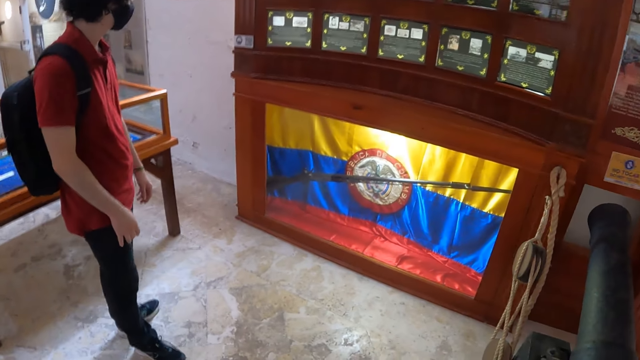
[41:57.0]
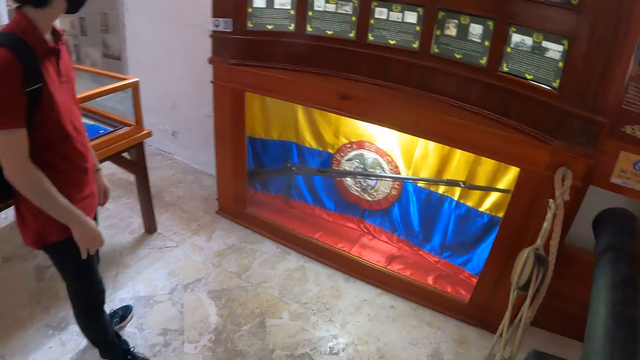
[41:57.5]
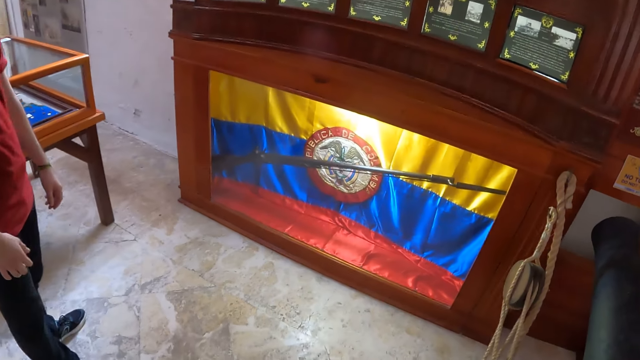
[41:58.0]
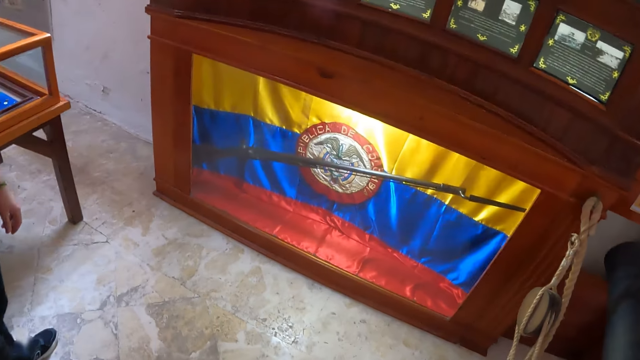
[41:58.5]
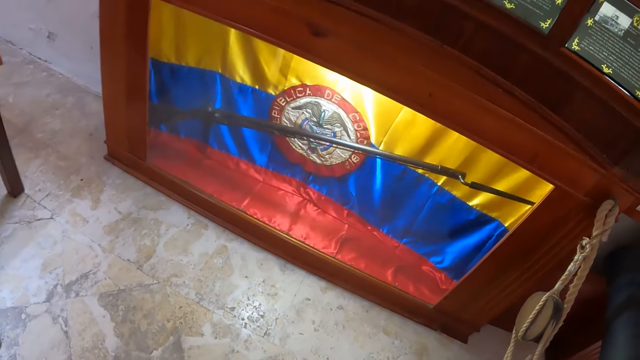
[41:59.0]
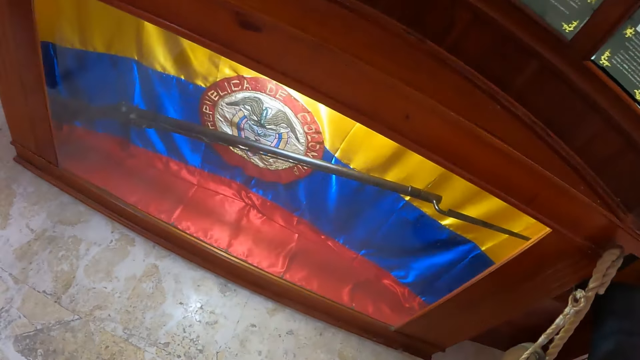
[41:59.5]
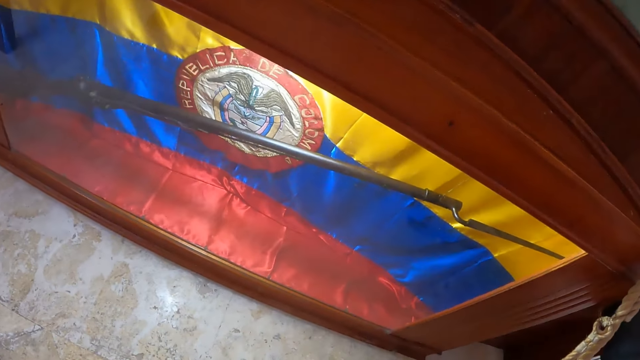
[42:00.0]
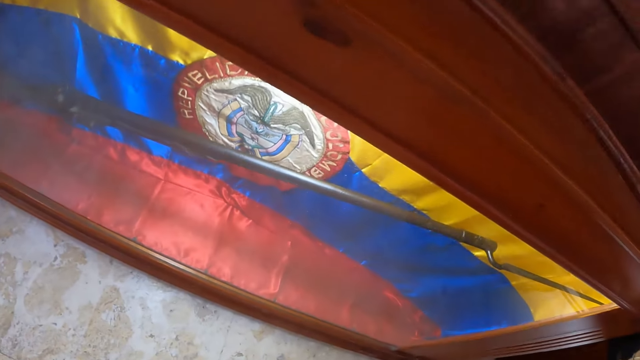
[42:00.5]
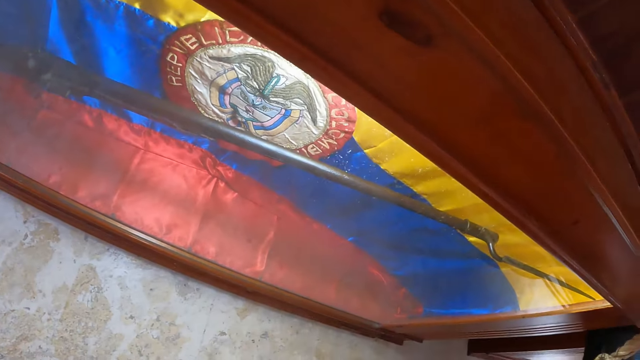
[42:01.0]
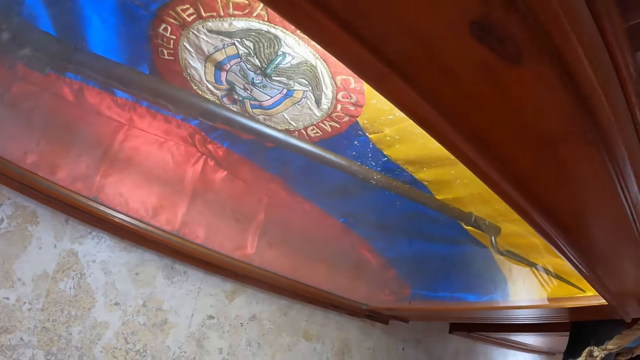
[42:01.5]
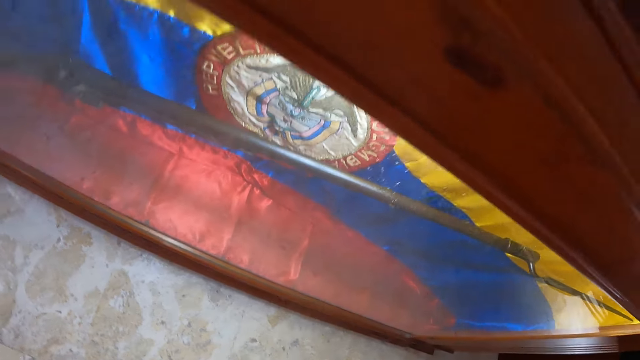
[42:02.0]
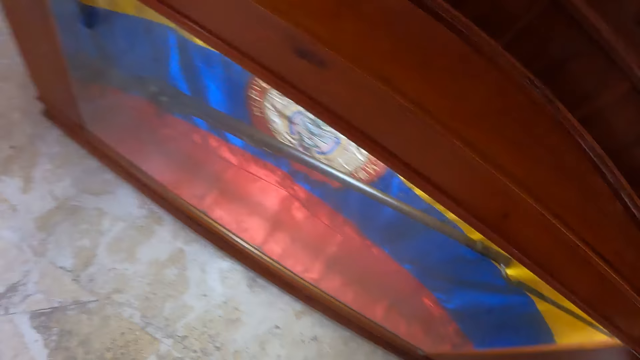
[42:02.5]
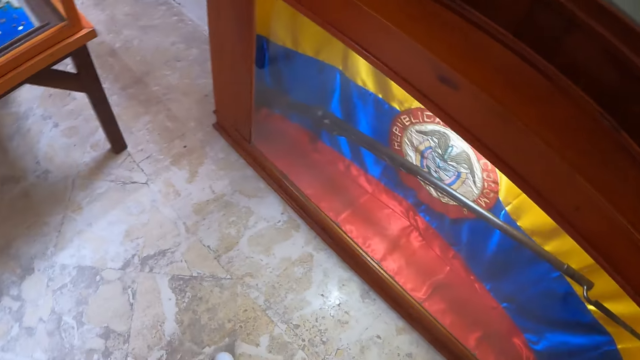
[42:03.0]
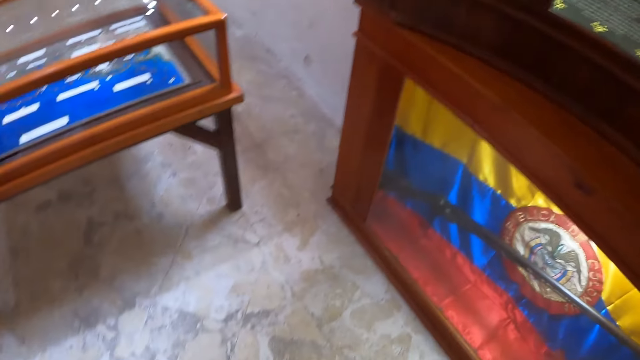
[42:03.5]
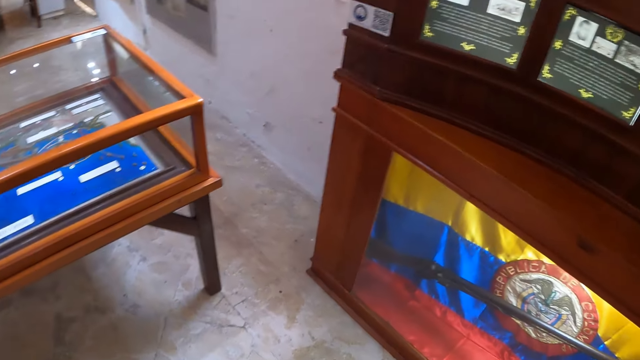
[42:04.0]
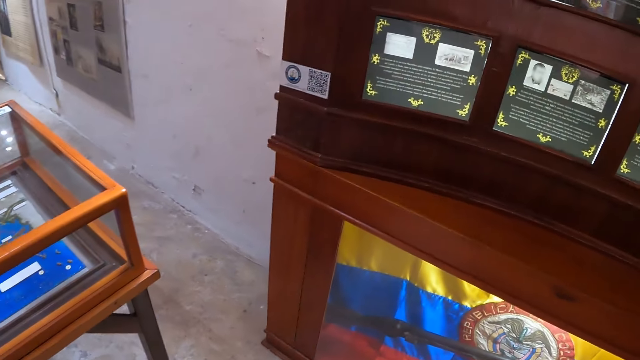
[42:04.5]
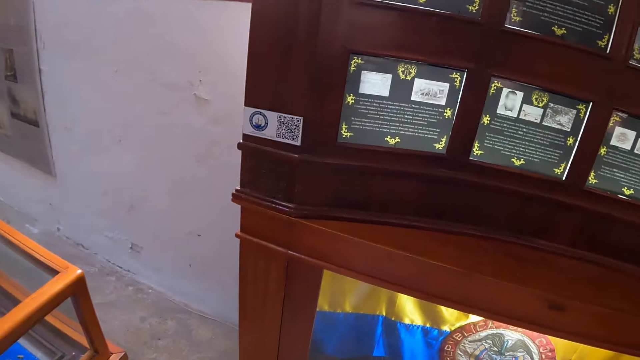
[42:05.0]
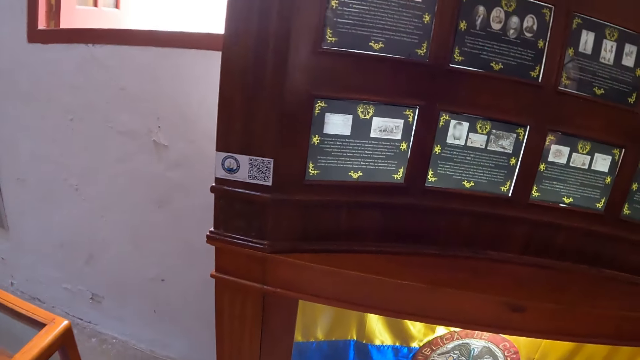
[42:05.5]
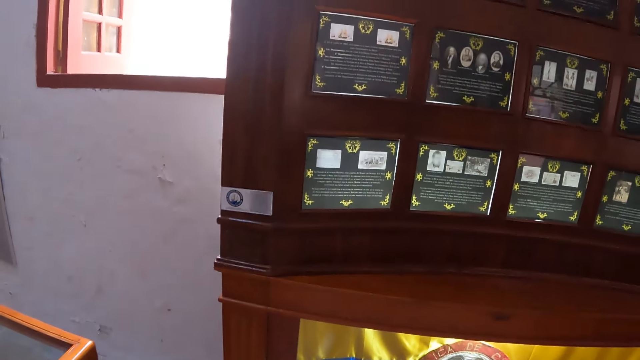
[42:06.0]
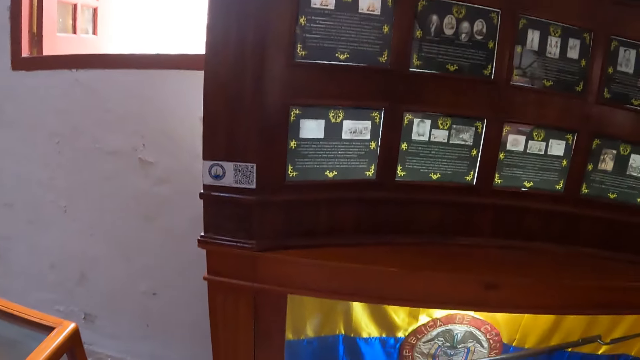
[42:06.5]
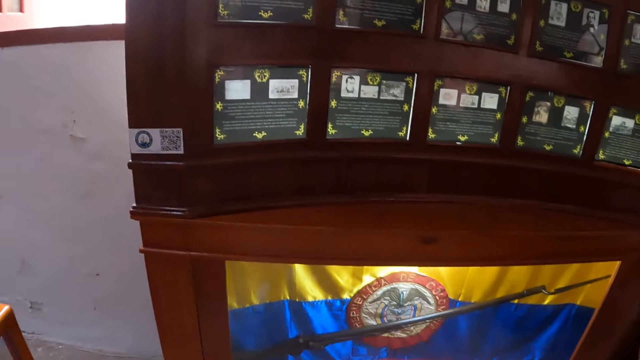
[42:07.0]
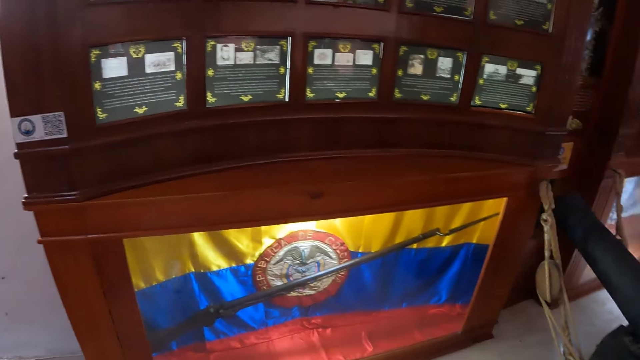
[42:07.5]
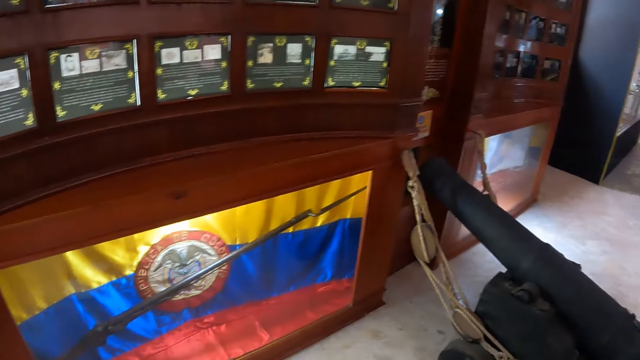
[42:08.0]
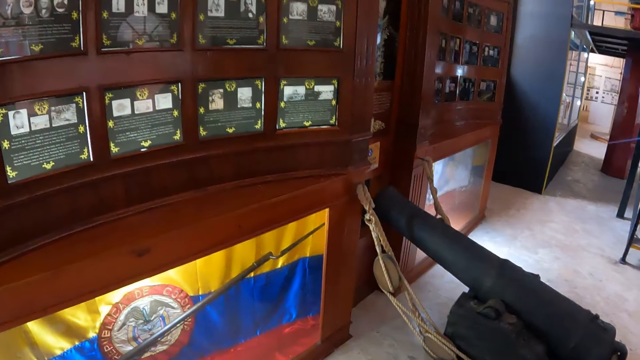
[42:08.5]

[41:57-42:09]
The camera wearer looks at the decoration on the cupboard.

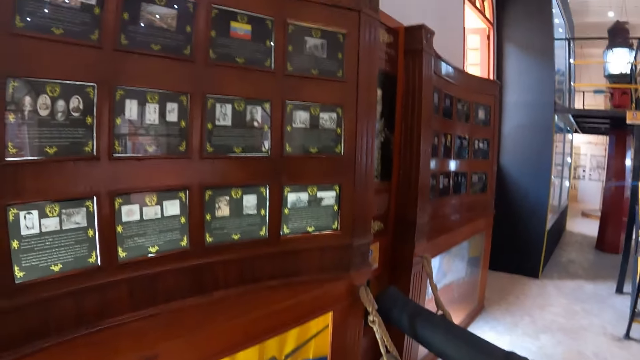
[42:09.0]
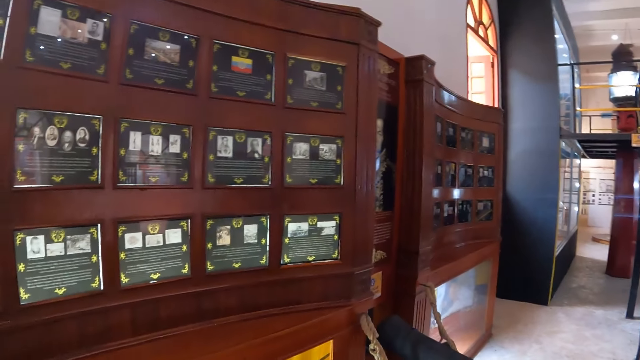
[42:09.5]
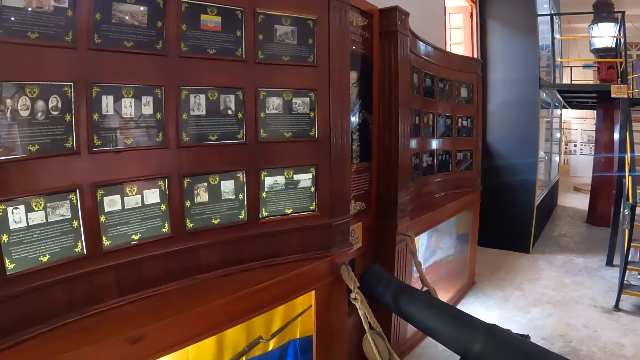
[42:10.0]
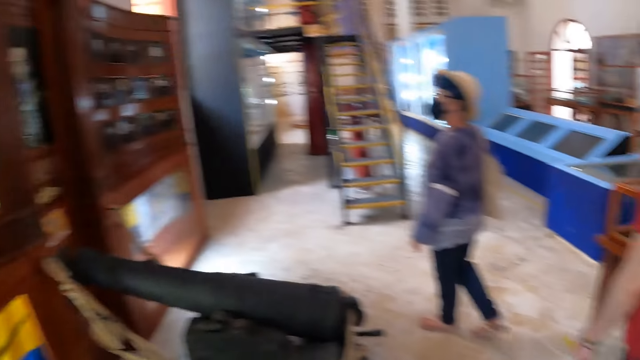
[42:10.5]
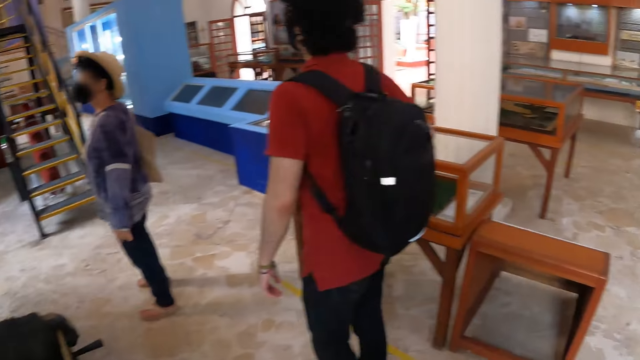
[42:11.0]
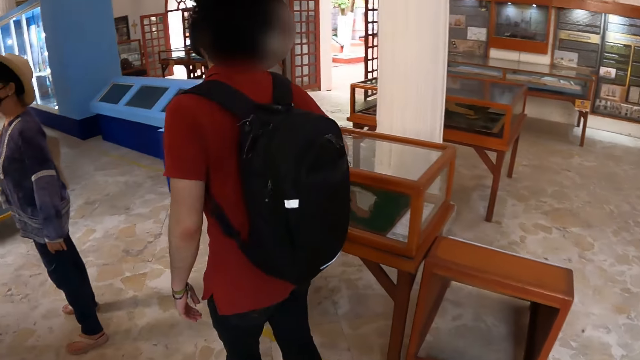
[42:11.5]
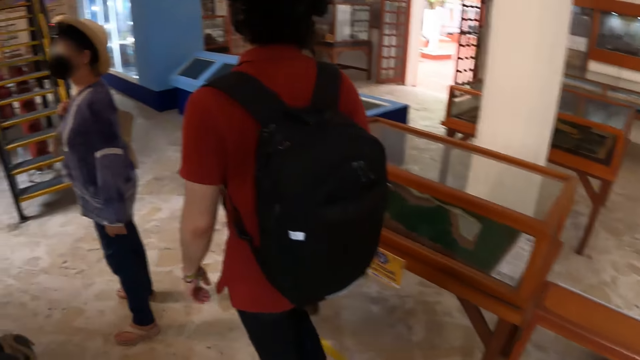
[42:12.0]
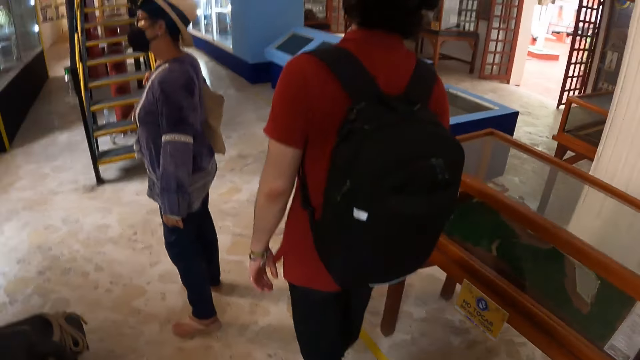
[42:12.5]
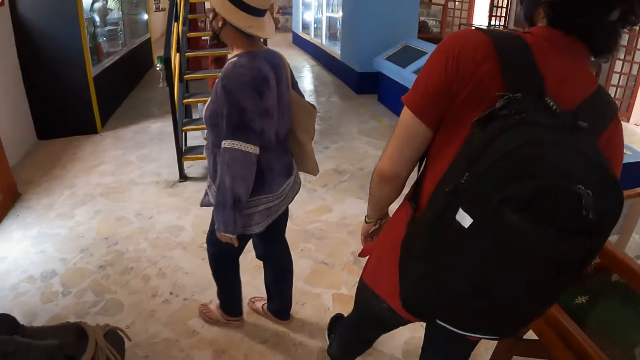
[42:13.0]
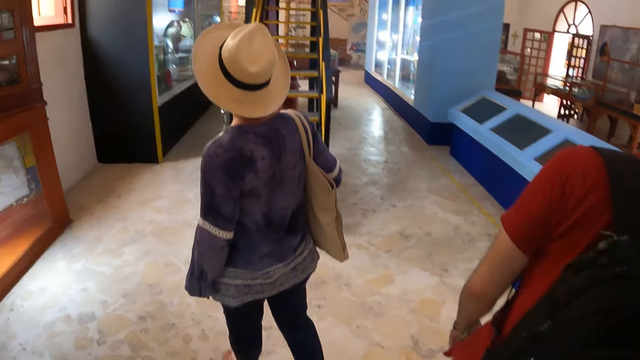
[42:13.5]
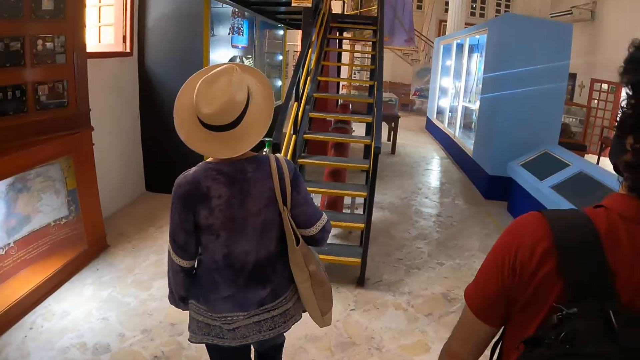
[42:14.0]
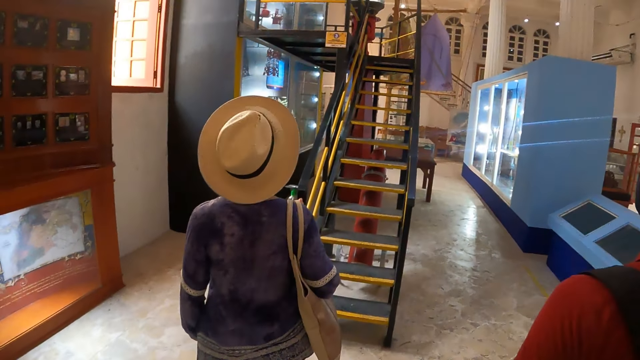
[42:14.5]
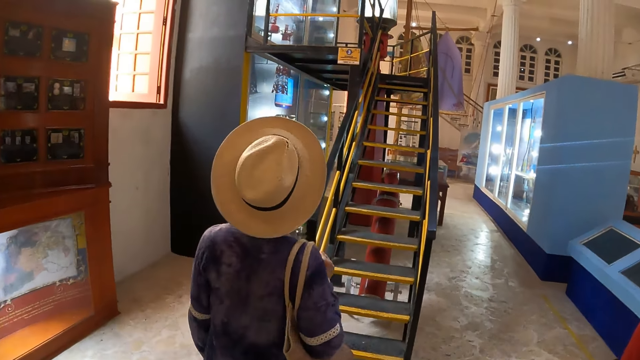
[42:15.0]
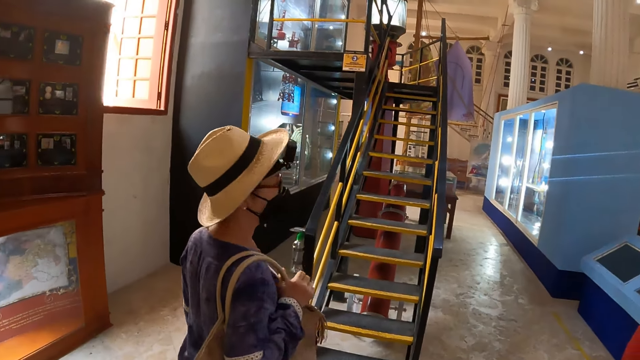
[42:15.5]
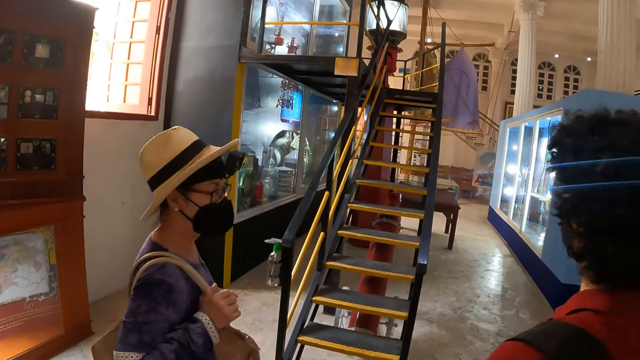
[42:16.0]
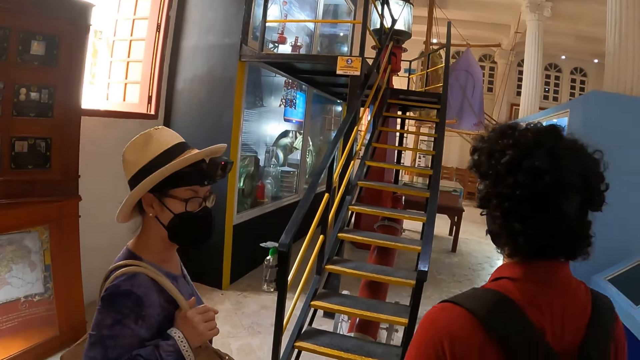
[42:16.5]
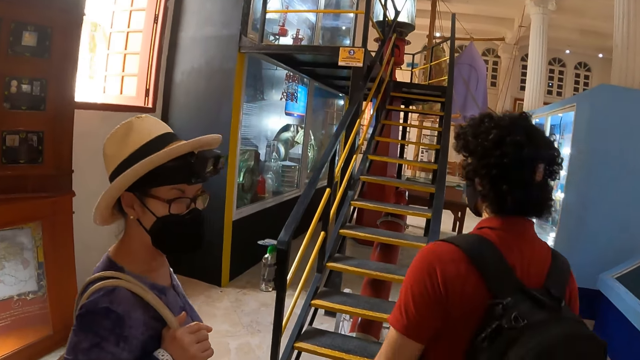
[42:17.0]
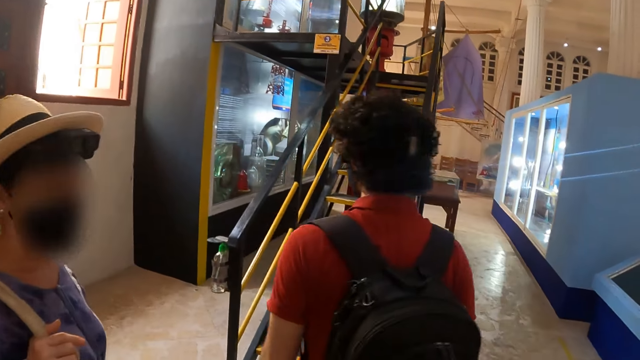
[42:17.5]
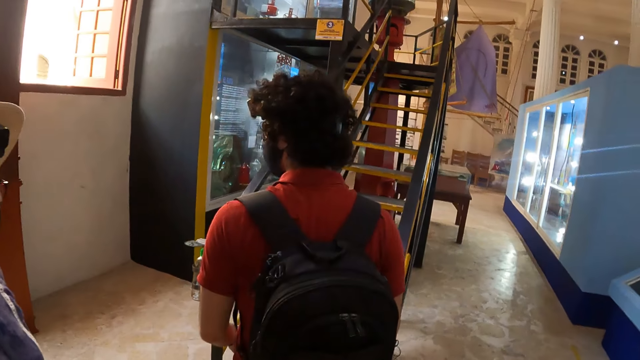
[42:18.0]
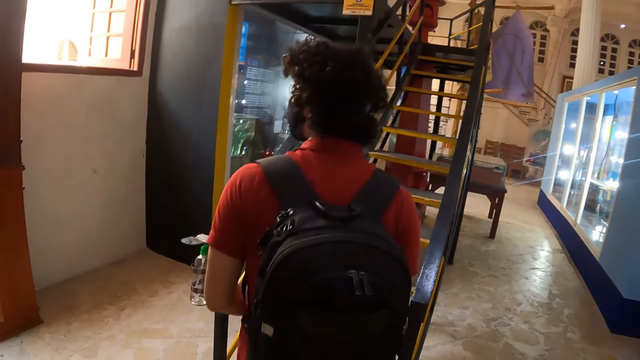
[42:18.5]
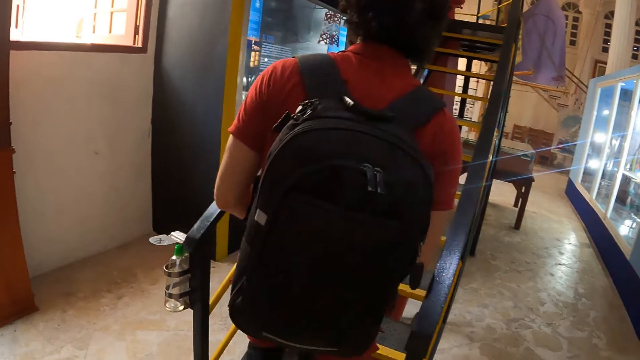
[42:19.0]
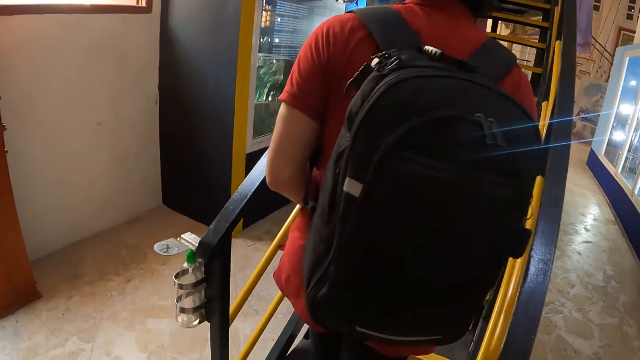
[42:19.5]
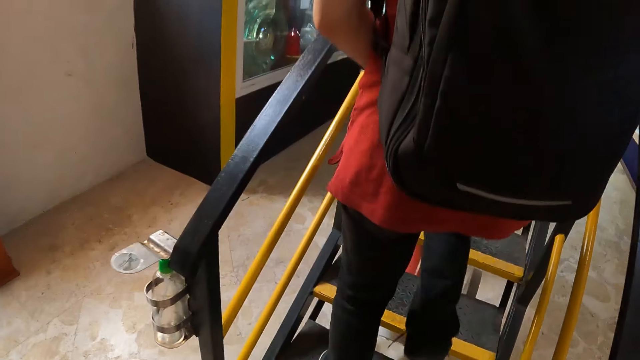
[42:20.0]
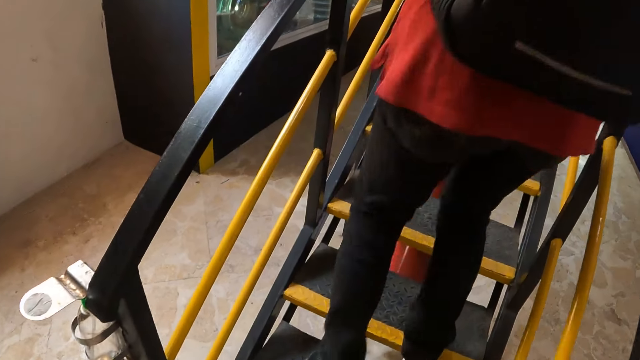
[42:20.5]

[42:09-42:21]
The camera wearer walks towards the stairs. The man walks up the staircases. The camera wearer climbs up the stairs.
